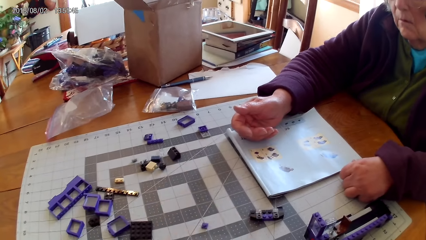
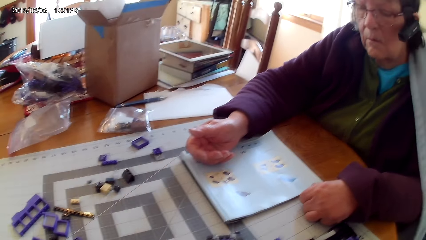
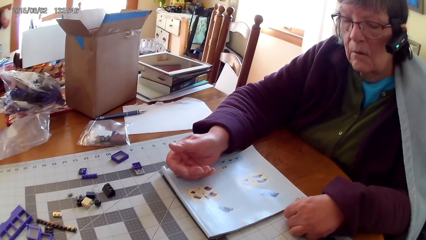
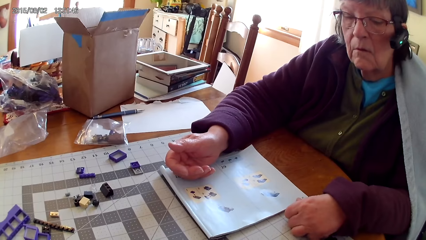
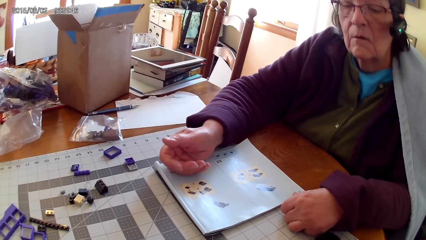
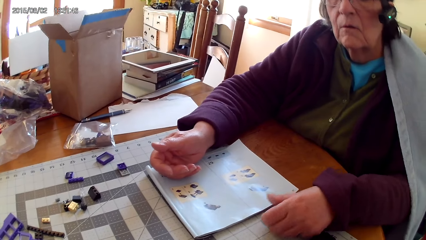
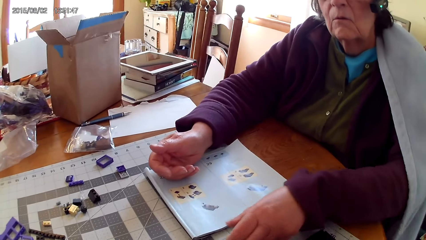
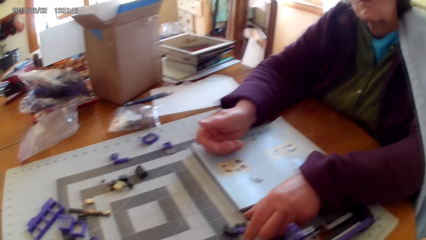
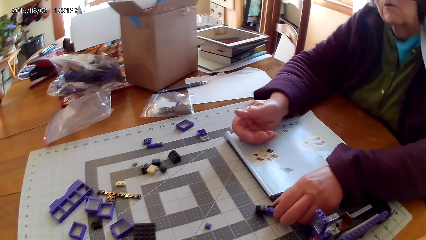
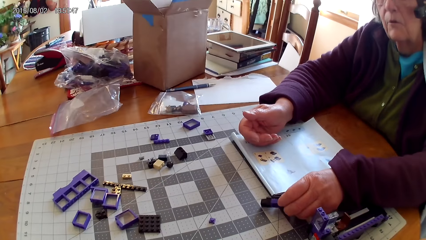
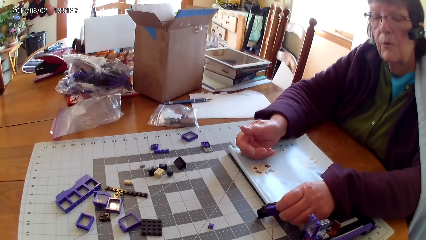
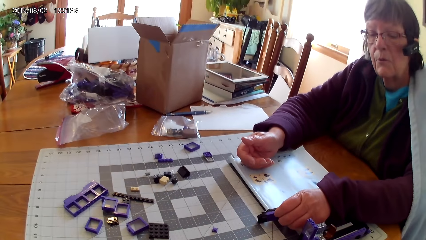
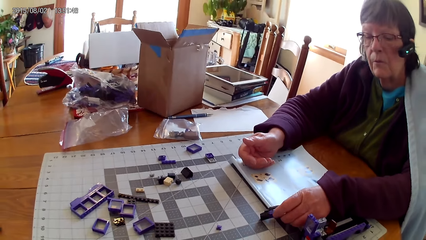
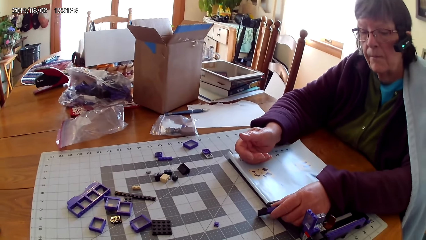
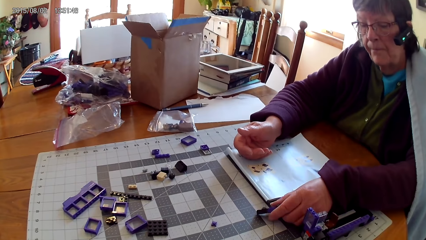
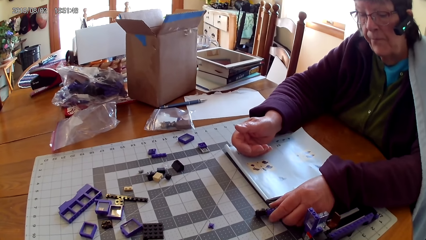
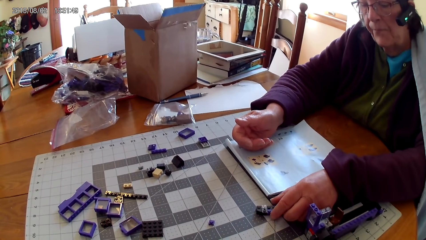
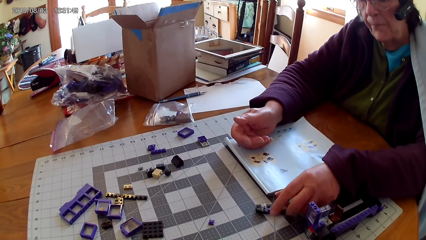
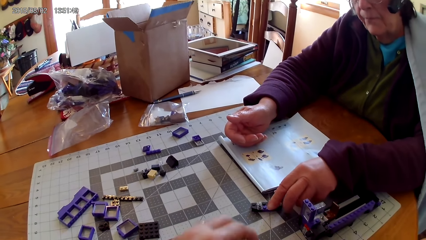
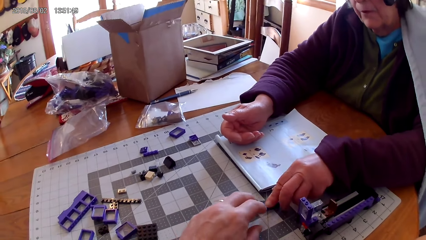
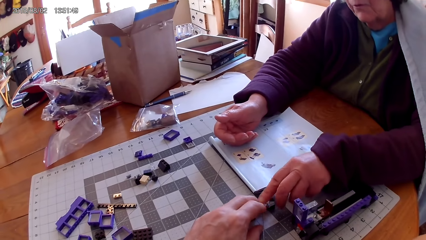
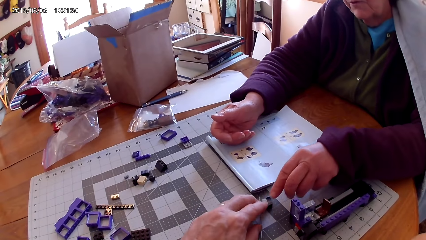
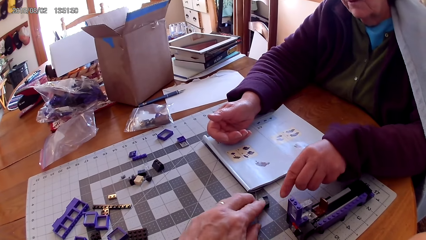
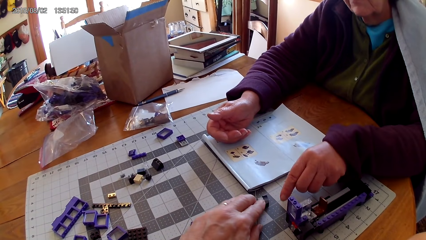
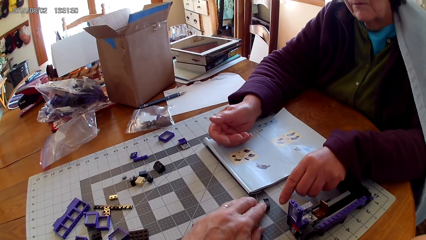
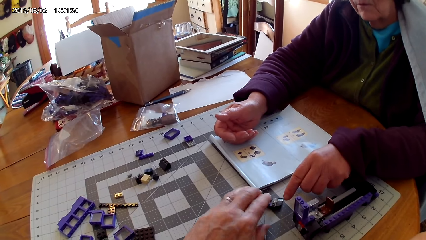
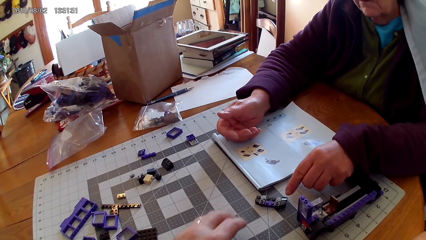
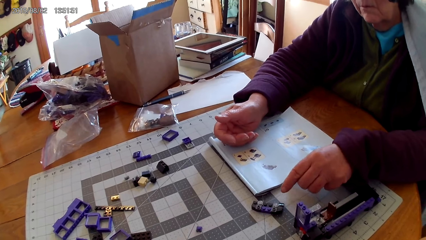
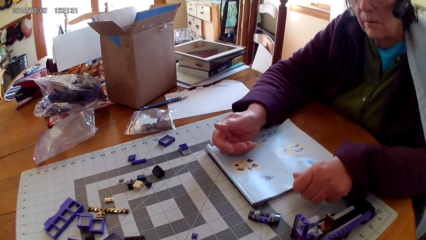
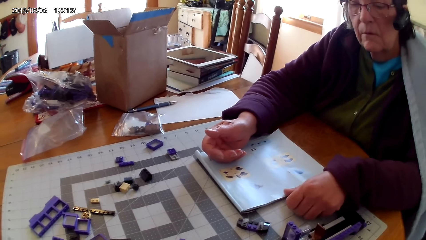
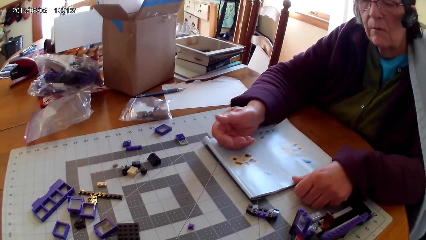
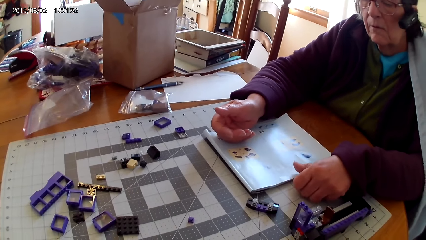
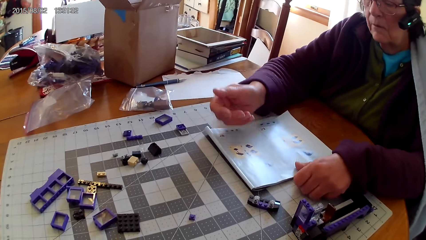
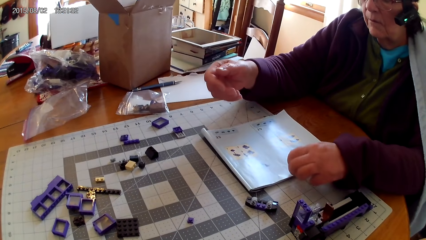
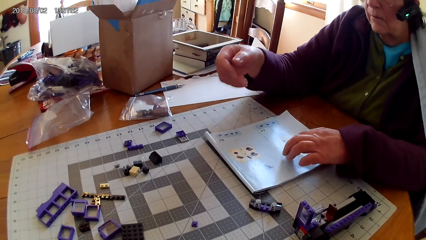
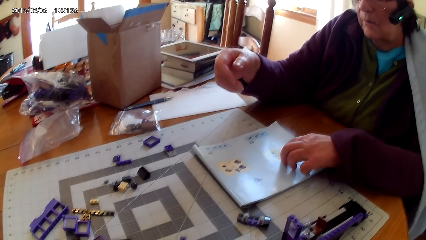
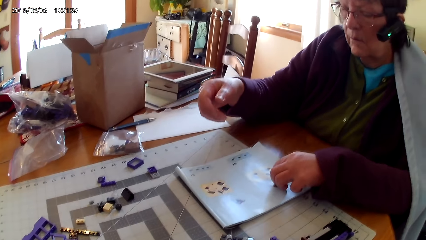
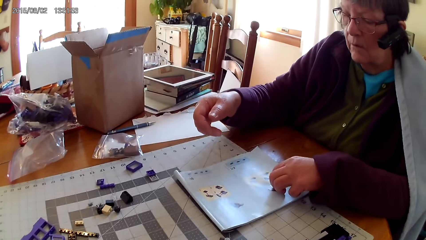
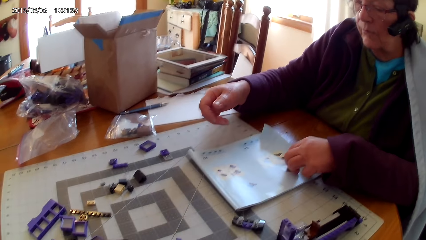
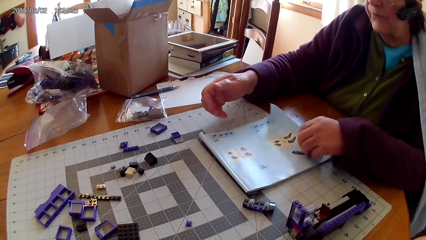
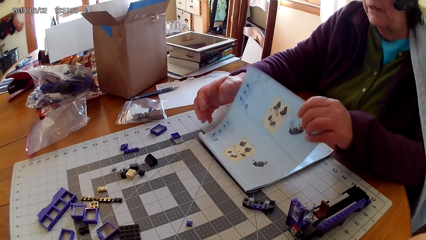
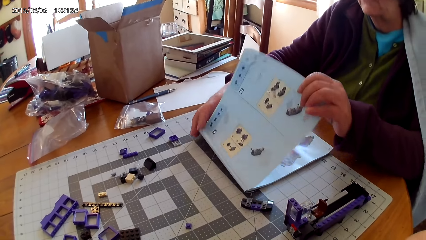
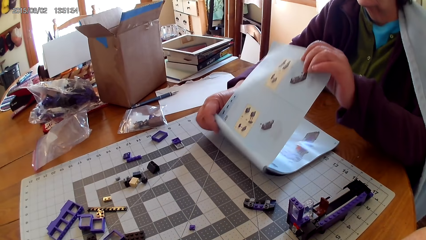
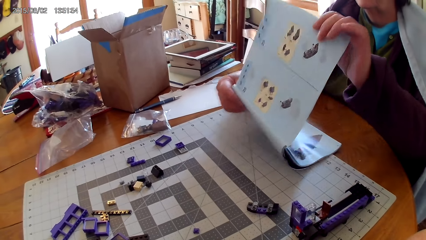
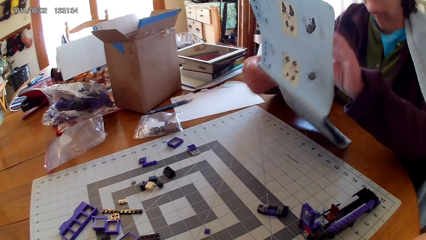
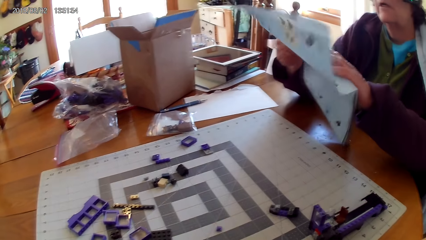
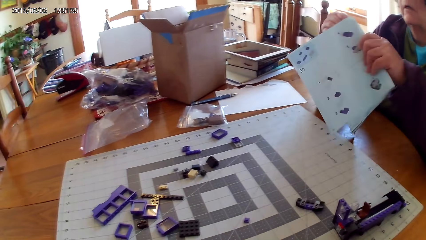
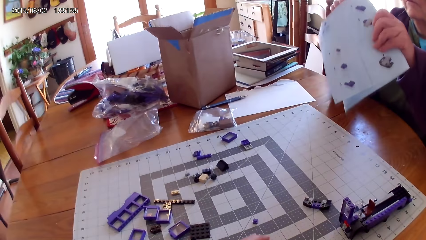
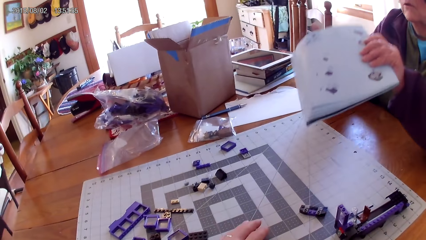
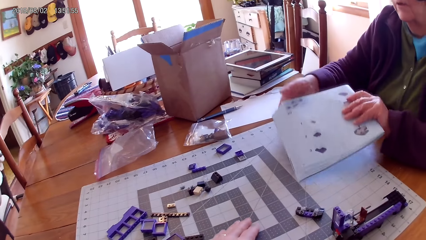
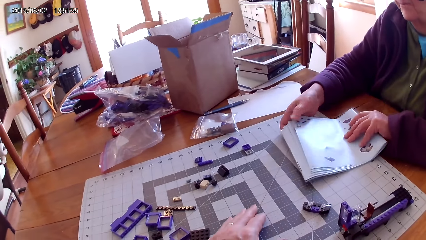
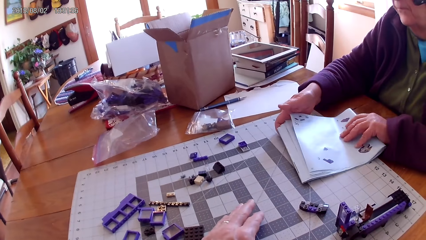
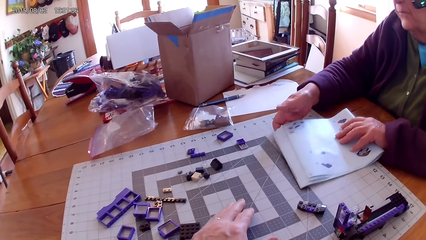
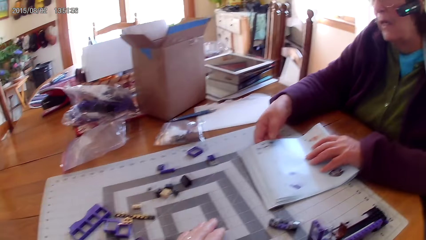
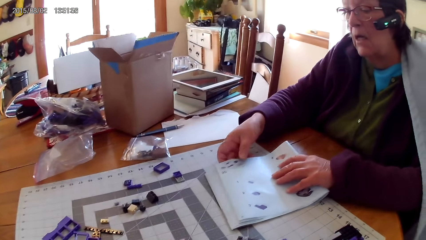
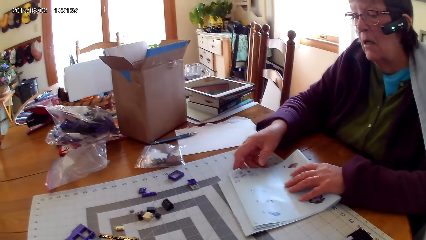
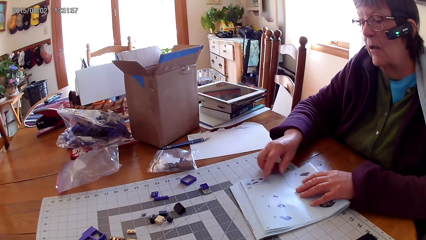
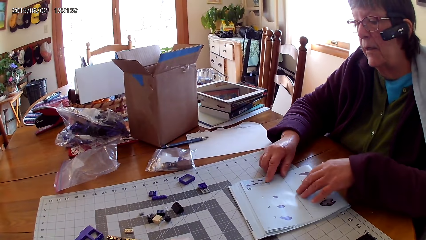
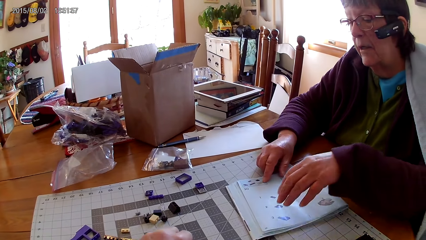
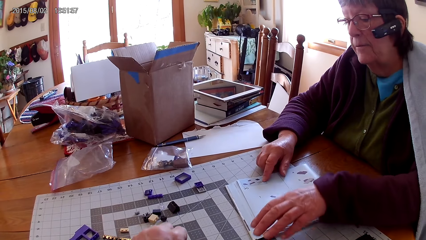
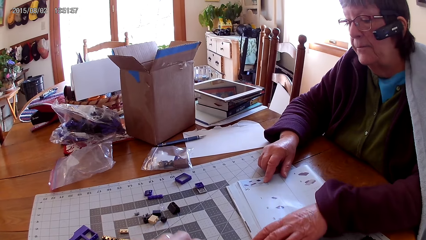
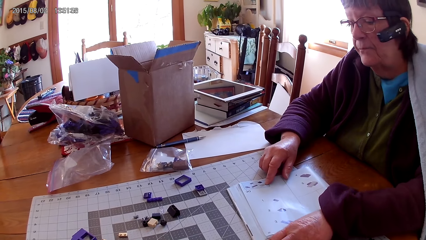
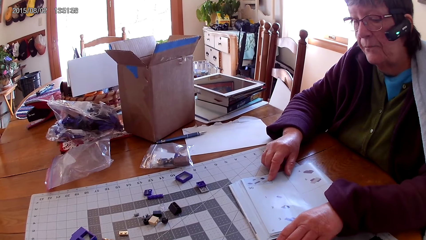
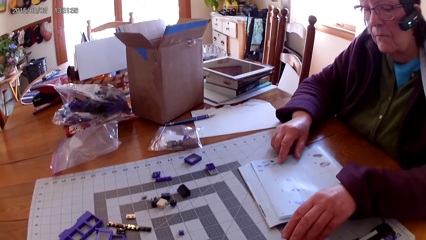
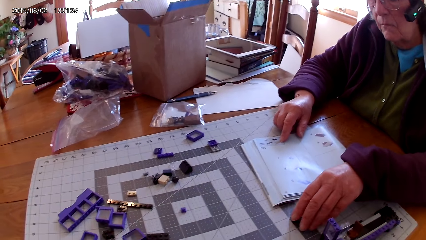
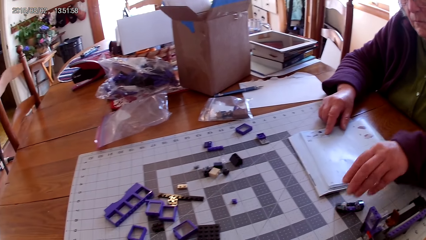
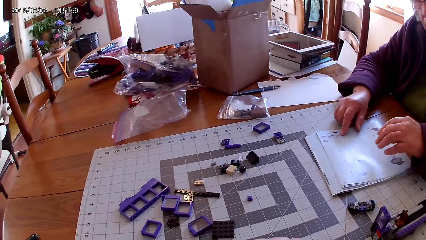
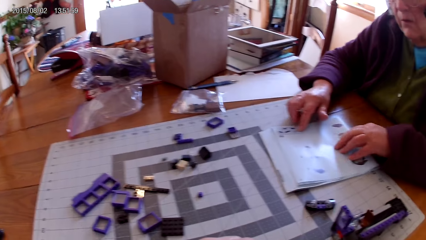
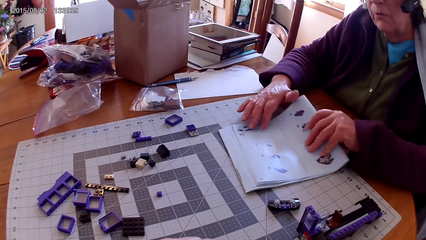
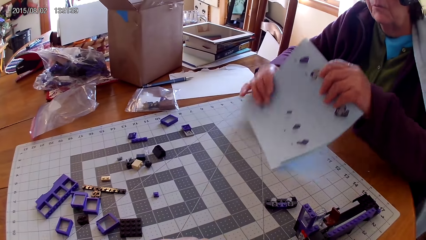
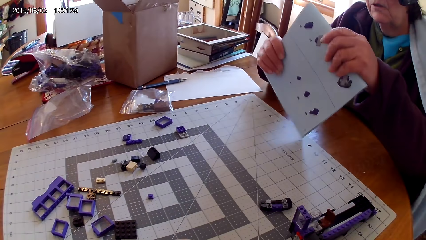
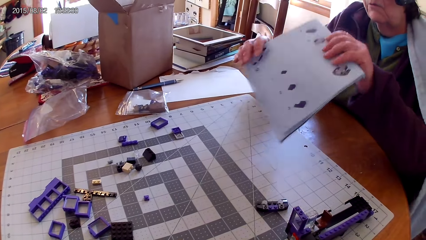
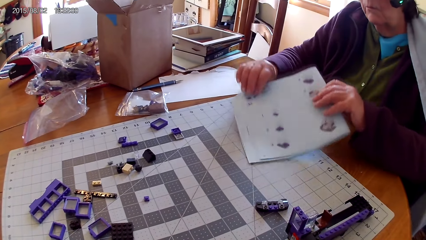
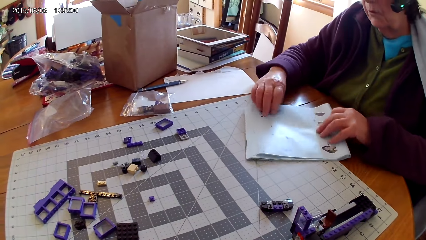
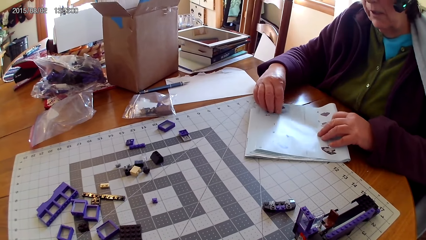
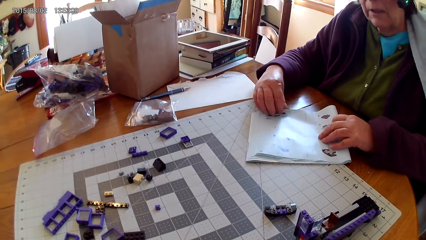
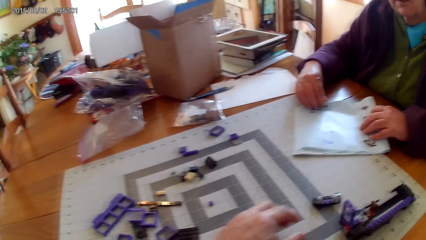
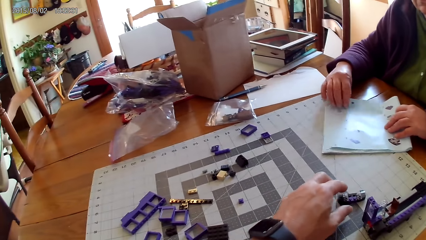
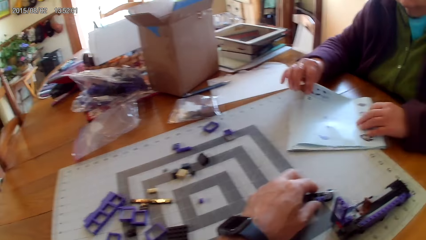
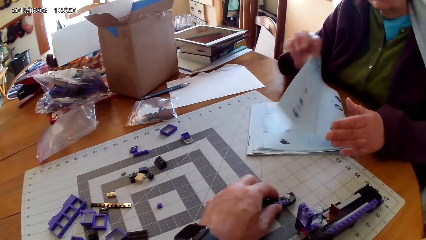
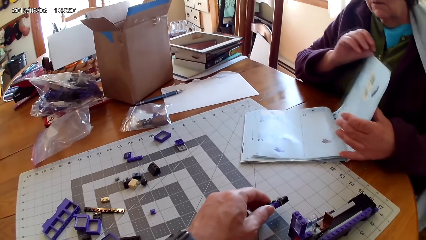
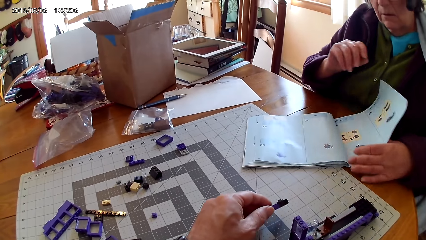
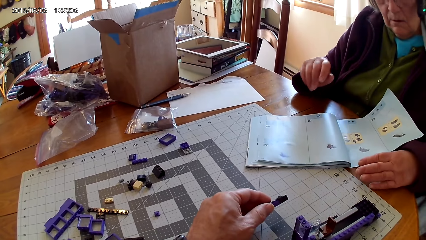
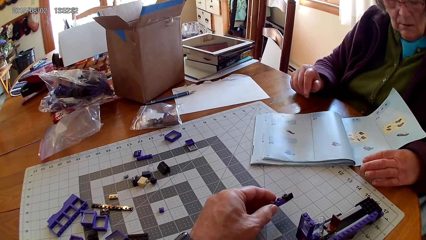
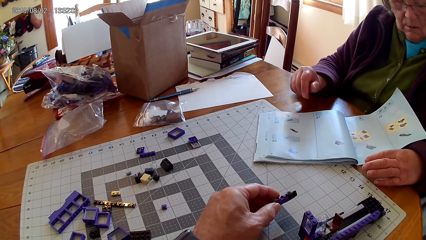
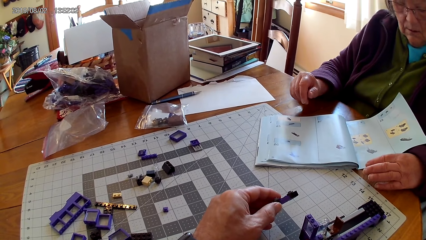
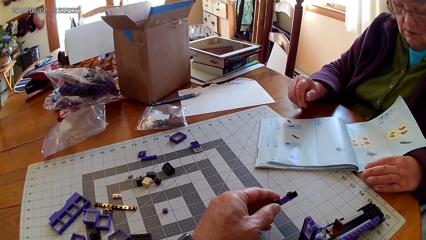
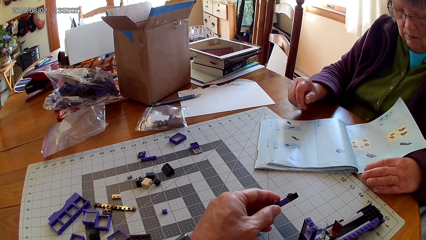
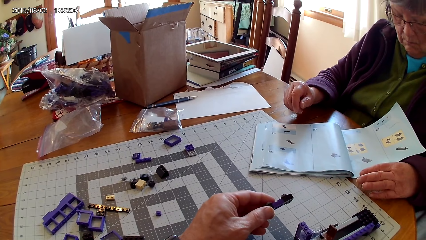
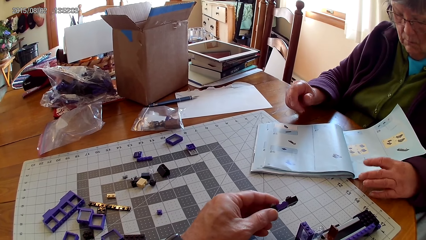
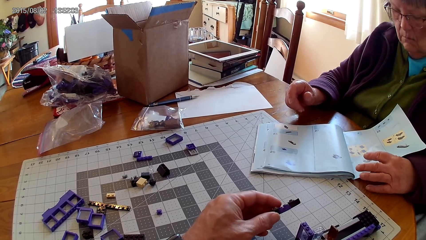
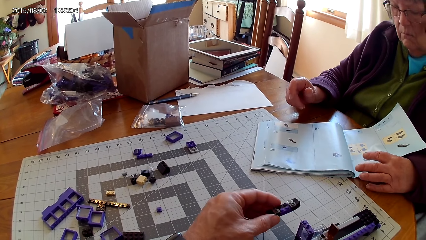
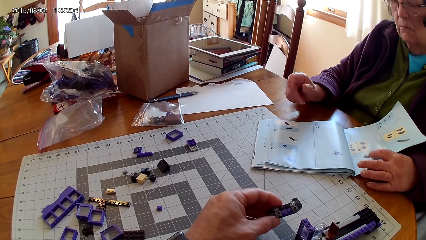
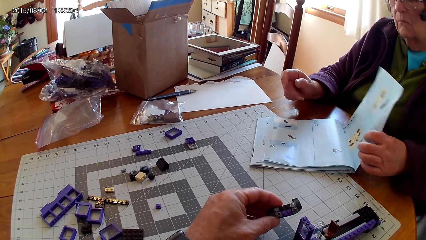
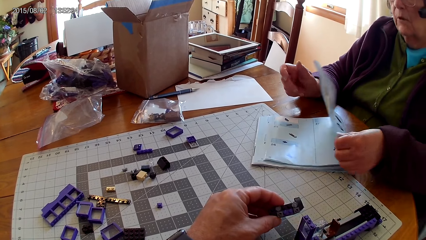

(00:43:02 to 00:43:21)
A lady touches plastic interlocking blocks on the table and picks up the lego piece. The camera wearer touches the plastic interlocking blocks on the table. The lady places the lego piece on the table, touches the lego book, opens a page in the book, lifts the lego book, and flips to another page. The camera wearer puts a hand on the table. The lady touches the lego book, lifts the lego book, and opens a page in the book. The camera wearer picks up a plastic interlocking block from the table. The lady looks at the drawing on the book.
